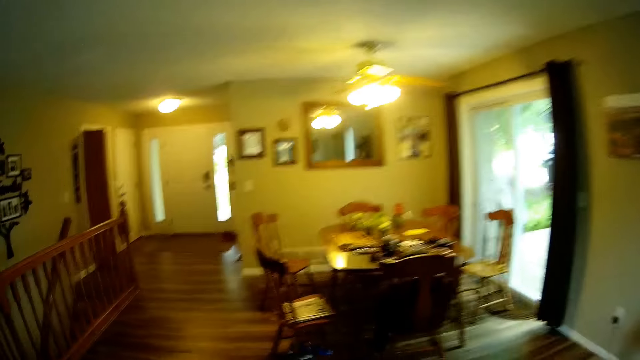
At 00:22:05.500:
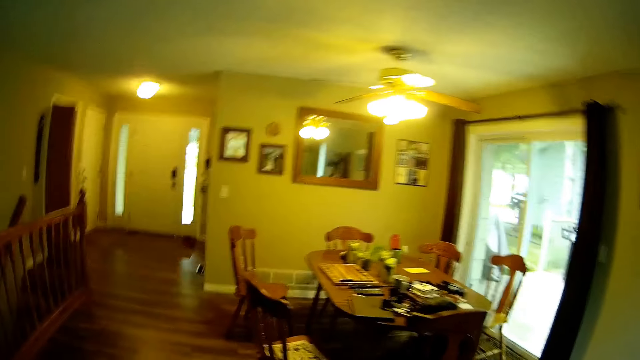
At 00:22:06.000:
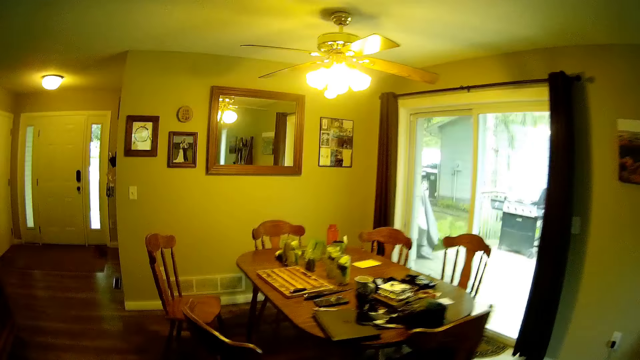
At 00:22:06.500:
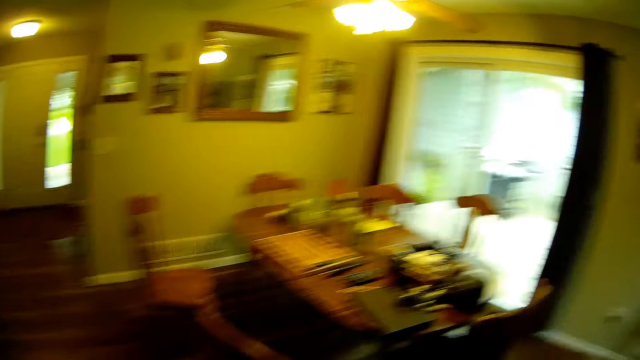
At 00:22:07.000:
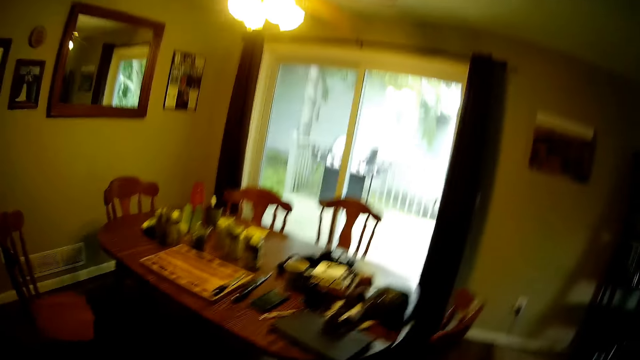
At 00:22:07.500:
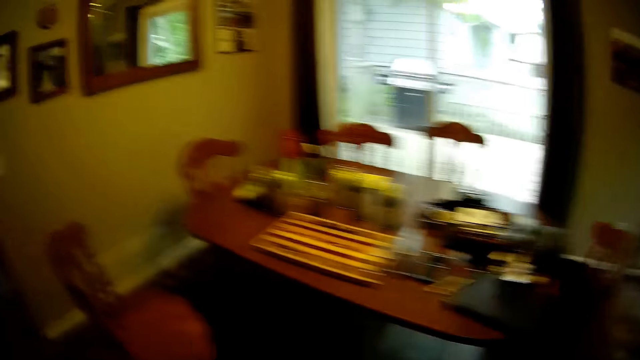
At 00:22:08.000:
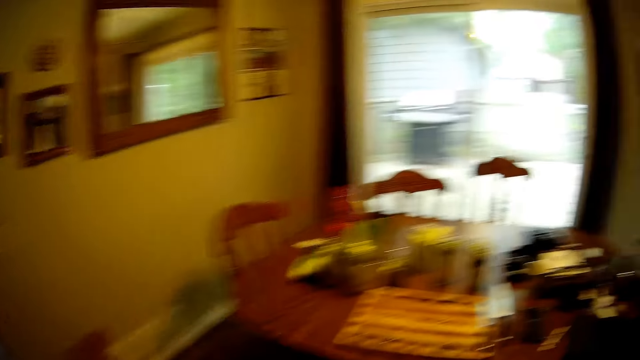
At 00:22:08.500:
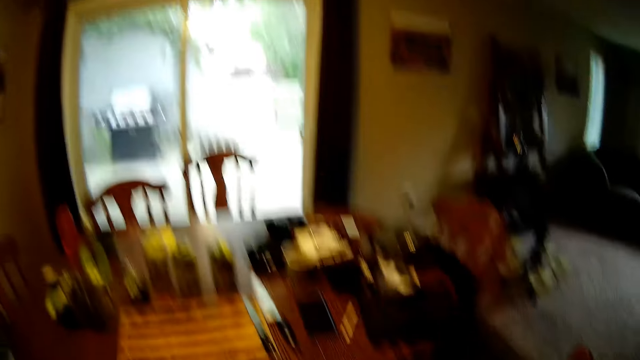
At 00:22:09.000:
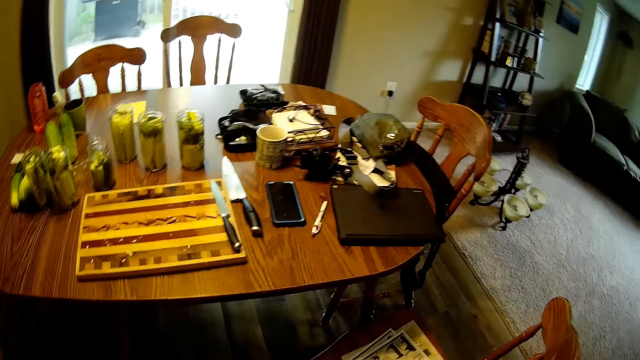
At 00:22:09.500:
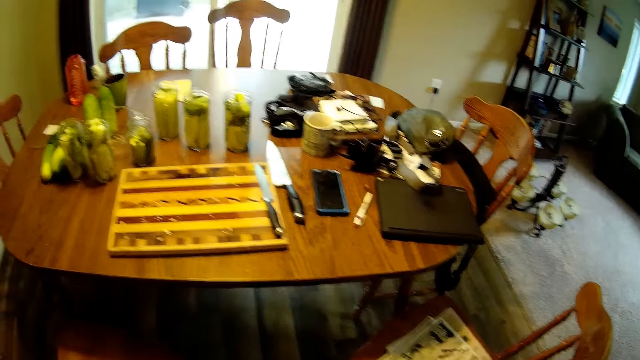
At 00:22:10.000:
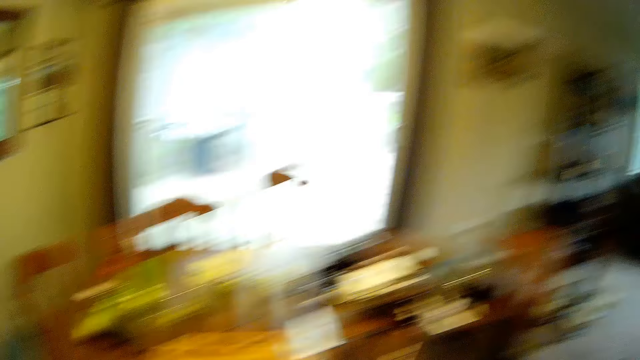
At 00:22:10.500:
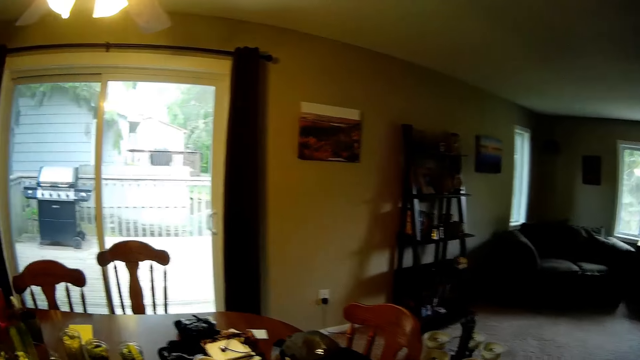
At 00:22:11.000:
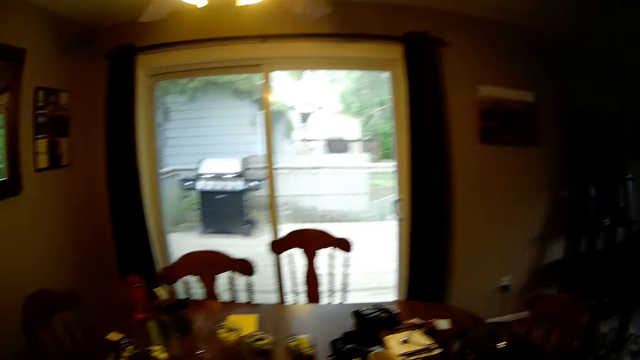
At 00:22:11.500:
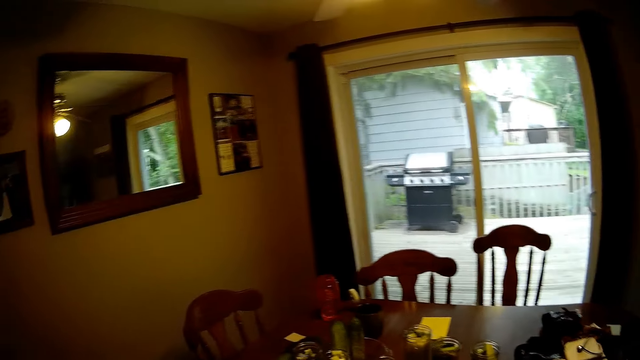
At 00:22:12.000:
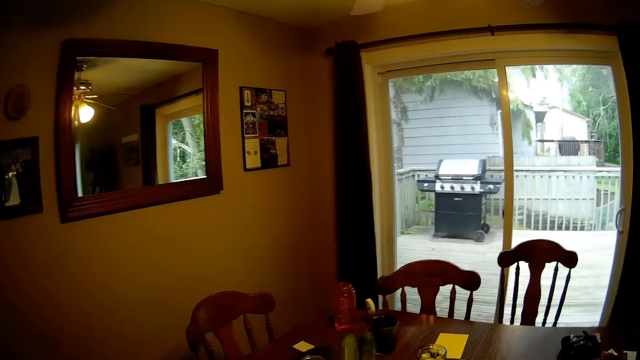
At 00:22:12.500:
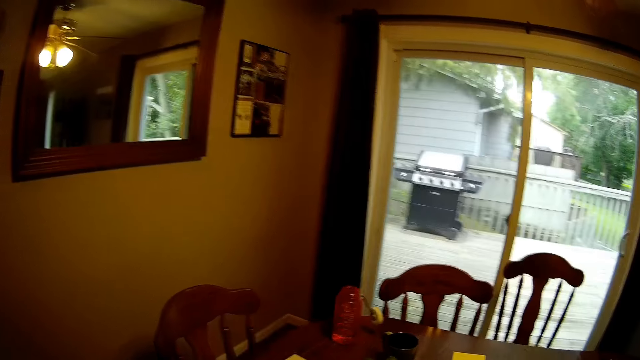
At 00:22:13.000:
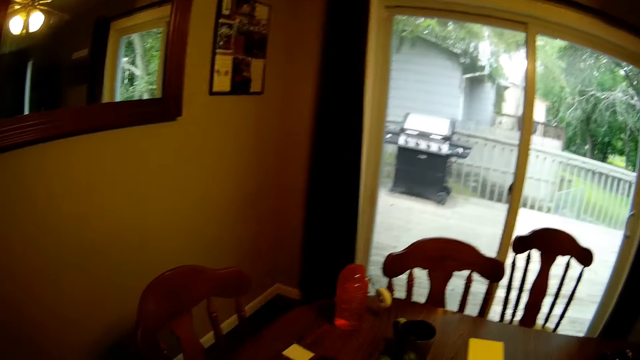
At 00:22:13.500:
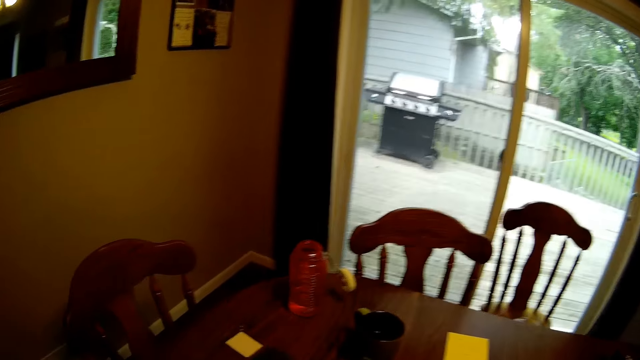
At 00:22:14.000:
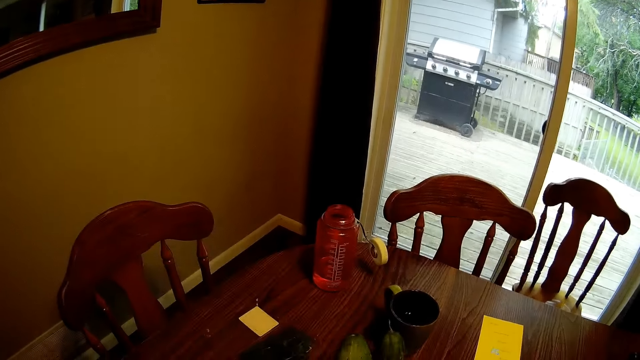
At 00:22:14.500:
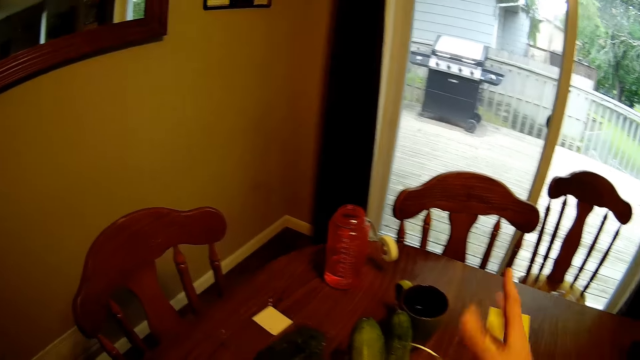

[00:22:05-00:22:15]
The camera wearer moves the bowl.

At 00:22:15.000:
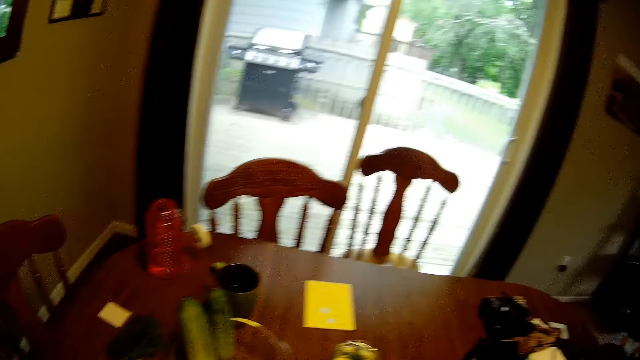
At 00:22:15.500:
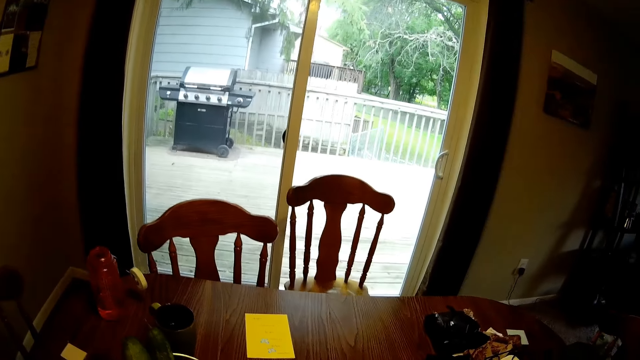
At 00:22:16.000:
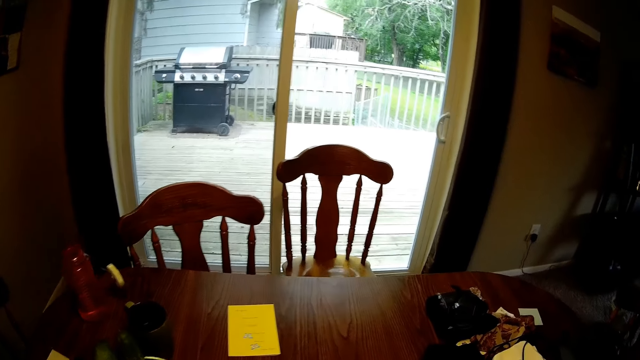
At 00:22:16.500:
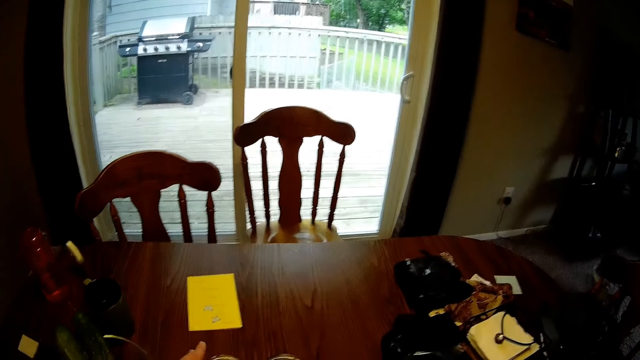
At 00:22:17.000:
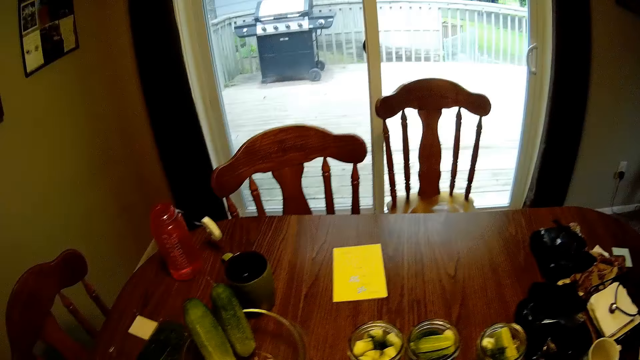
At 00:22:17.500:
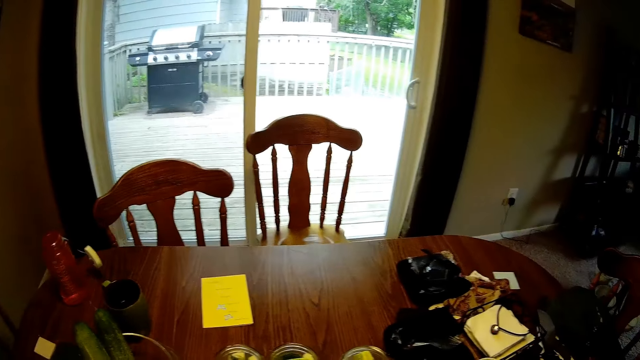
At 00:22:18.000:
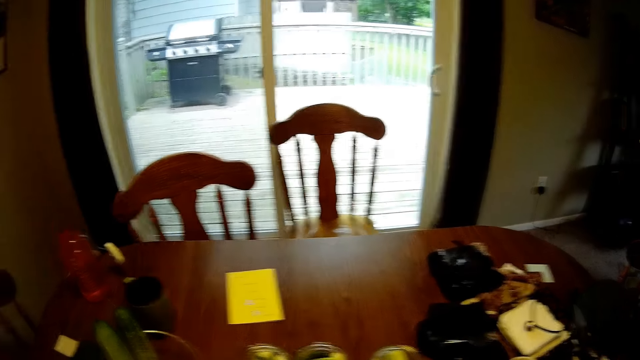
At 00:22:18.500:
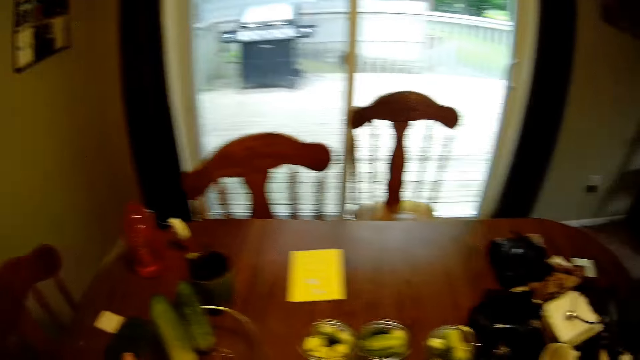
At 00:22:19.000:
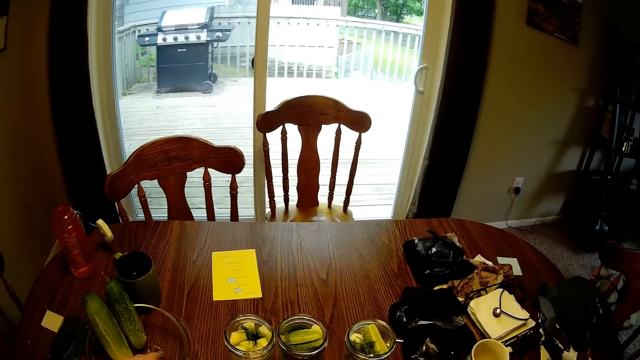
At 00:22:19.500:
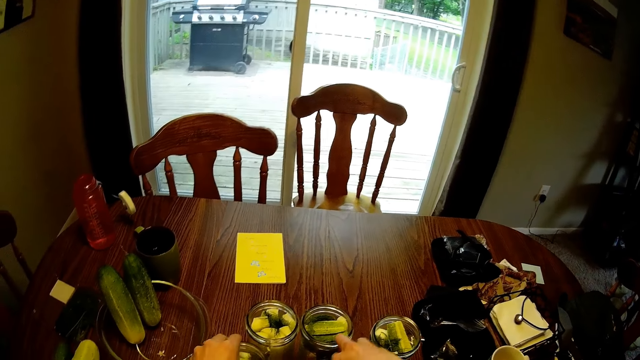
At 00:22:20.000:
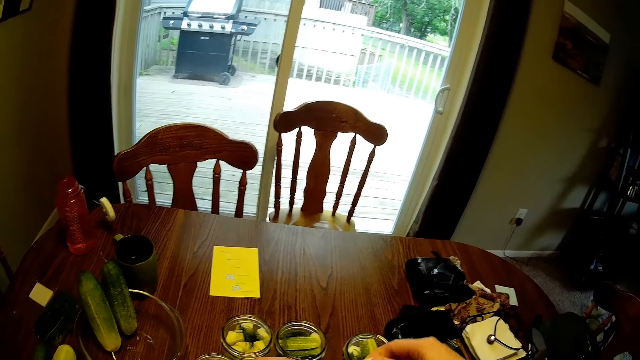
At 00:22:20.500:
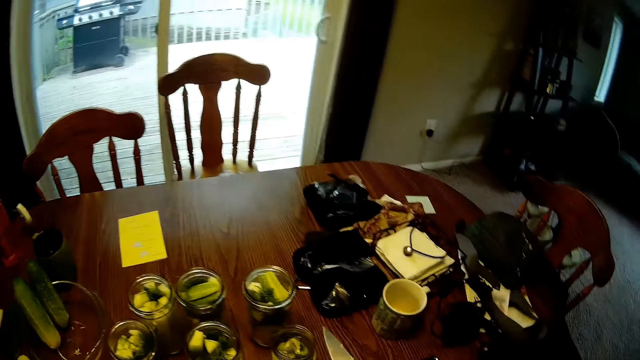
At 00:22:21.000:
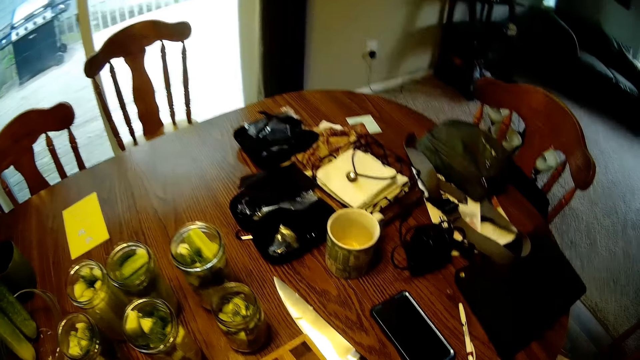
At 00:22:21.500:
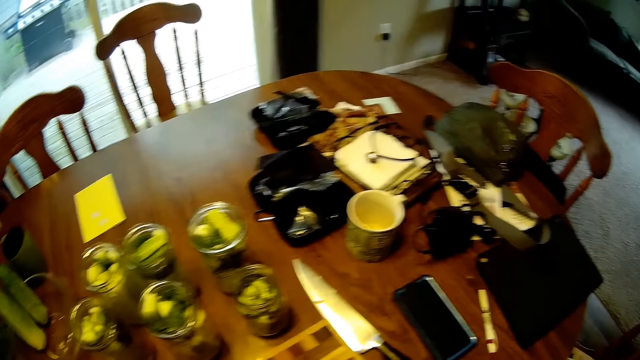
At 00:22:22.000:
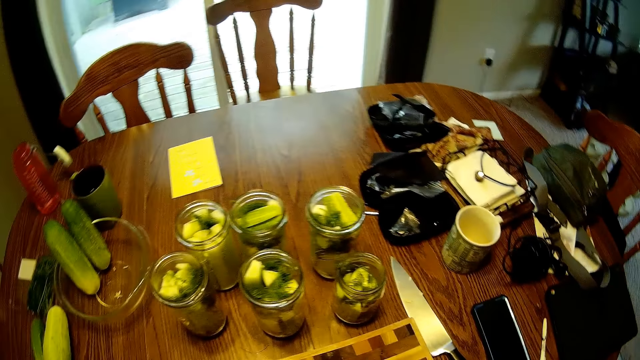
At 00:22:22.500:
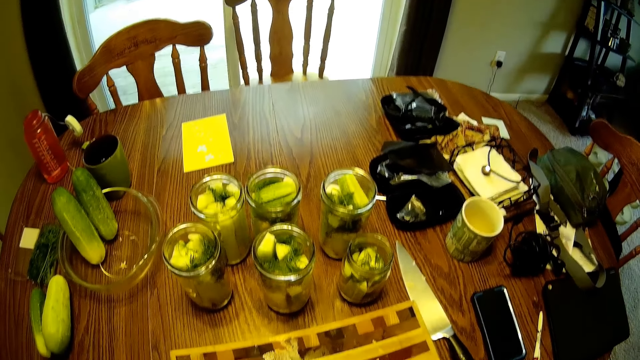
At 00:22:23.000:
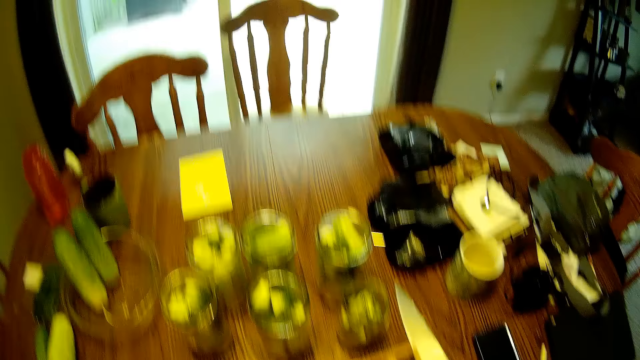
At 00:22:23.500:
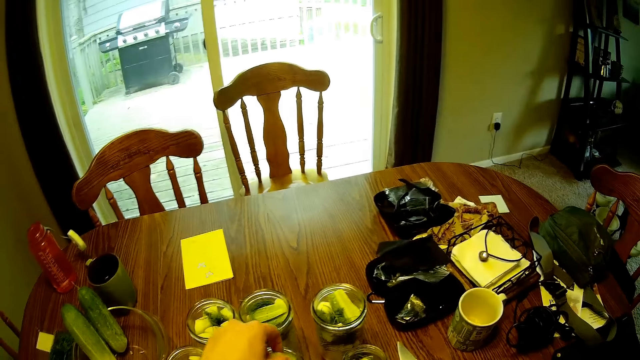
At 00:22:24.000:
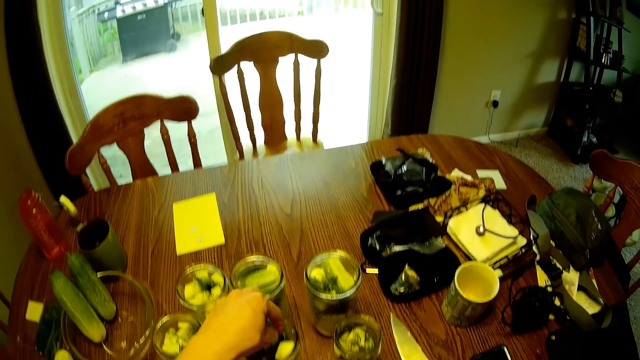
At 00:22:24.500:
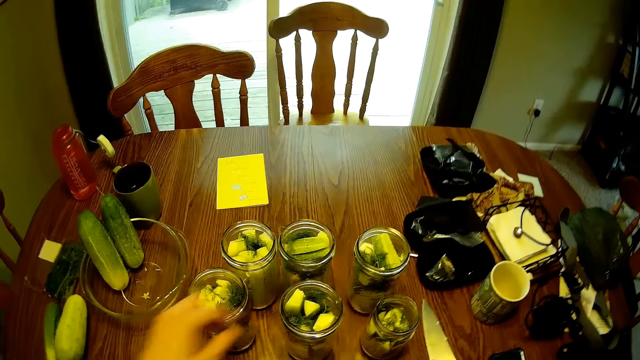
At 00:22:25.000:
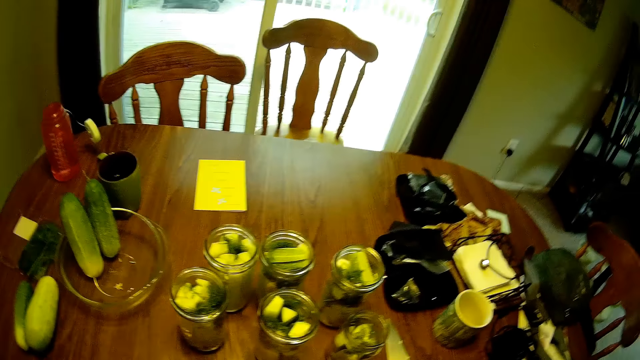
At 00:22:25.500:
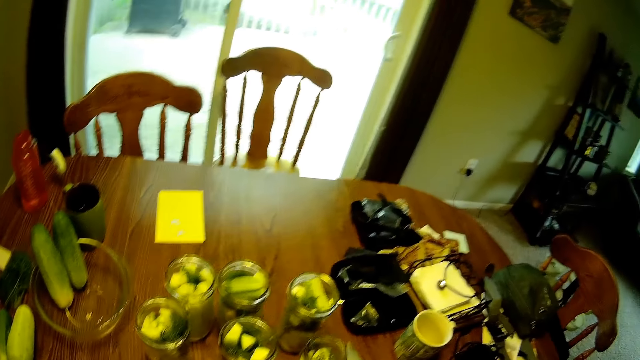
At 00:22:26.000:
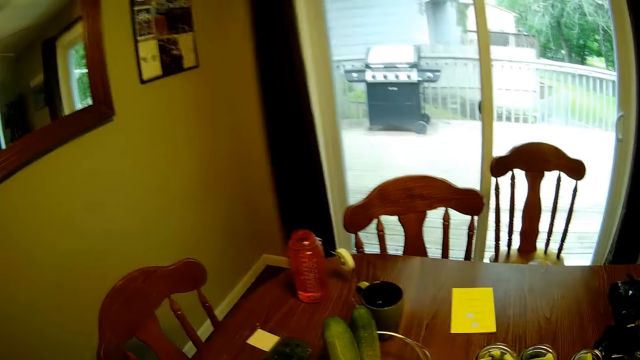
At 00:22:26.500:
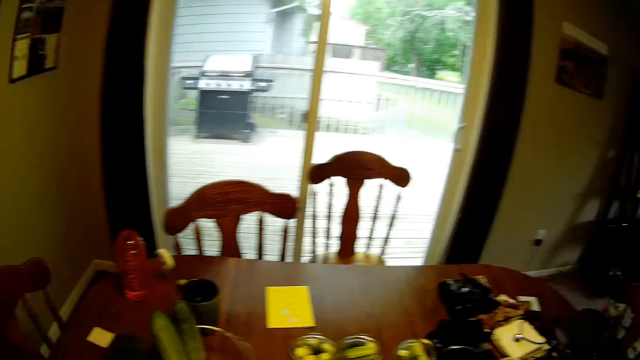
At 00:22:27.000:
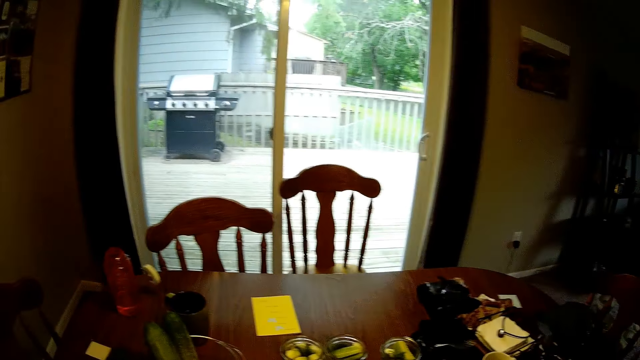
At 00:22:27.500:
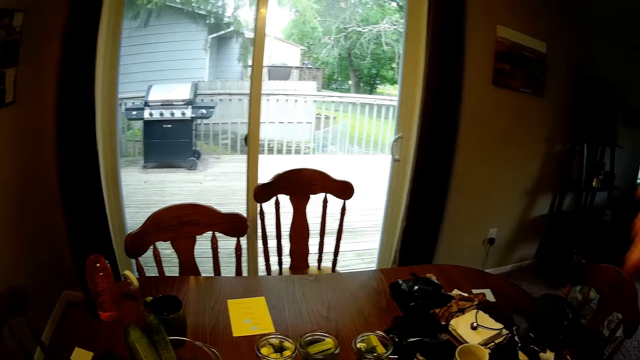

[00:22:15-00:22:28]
The camera wearer moves the jar. They drop a glass jar on the dining table repeatedly. They adjust the glass jar and put the fruit in the jar.
